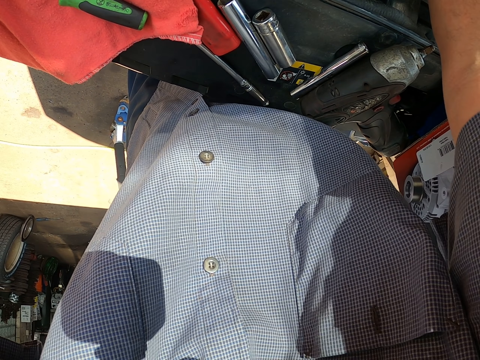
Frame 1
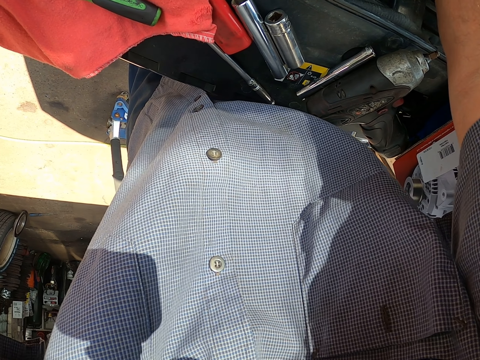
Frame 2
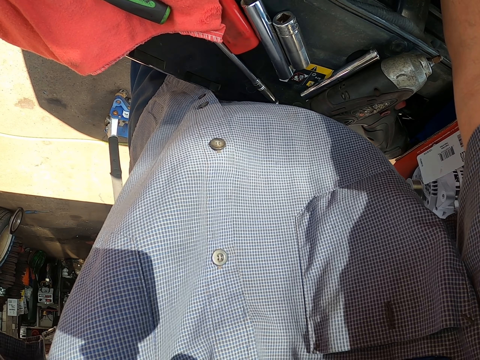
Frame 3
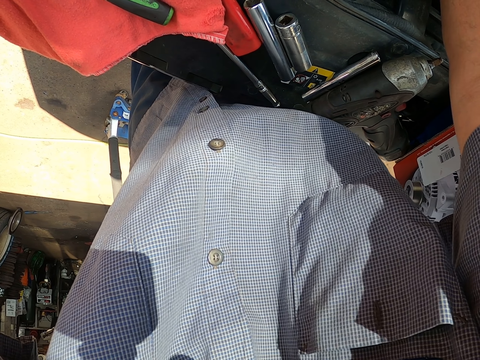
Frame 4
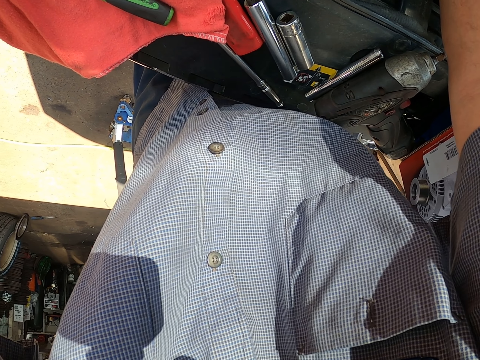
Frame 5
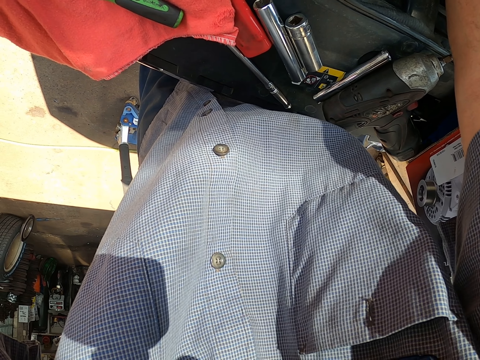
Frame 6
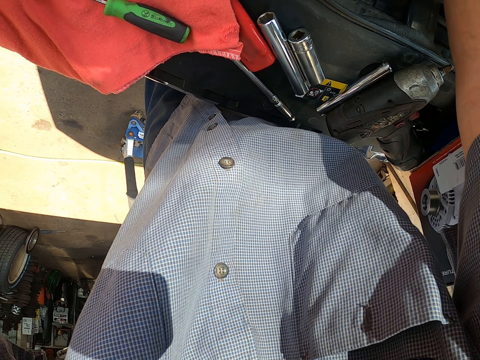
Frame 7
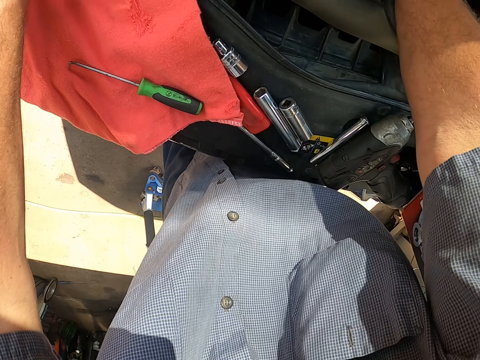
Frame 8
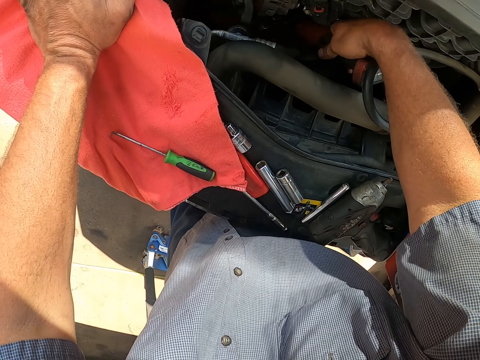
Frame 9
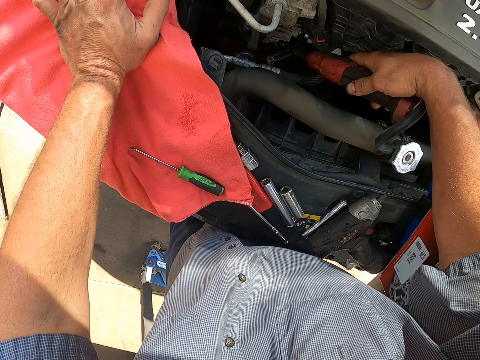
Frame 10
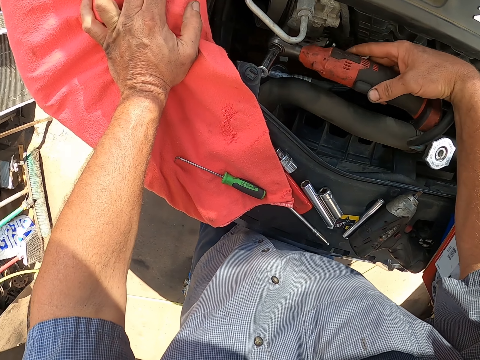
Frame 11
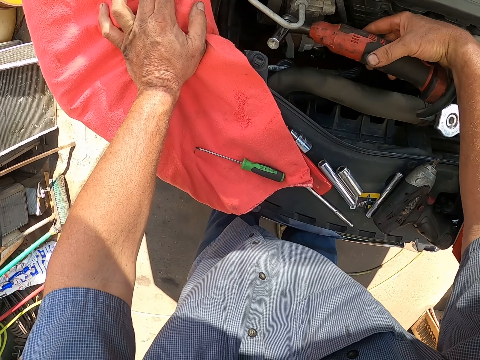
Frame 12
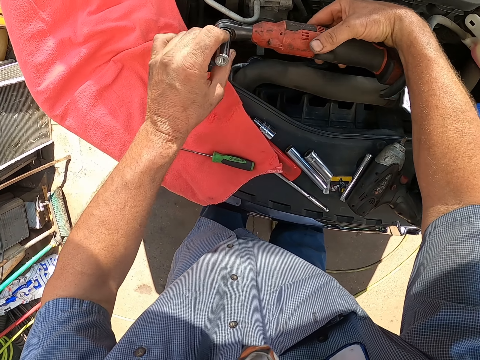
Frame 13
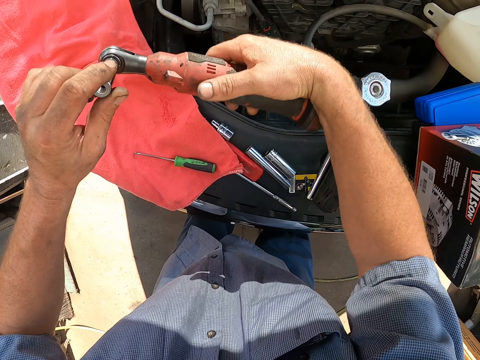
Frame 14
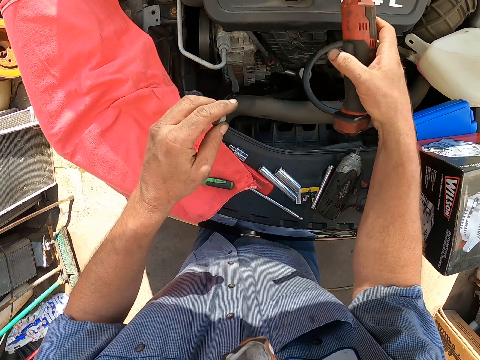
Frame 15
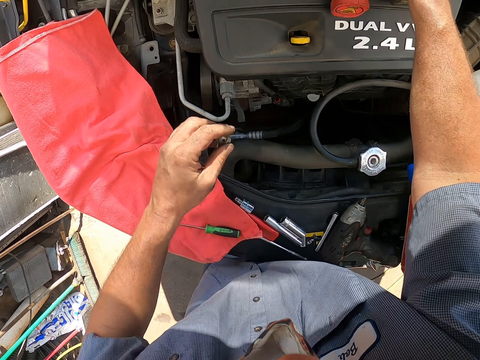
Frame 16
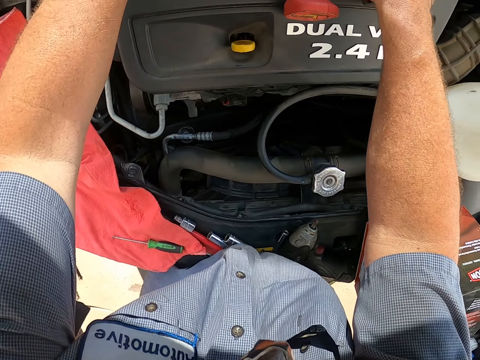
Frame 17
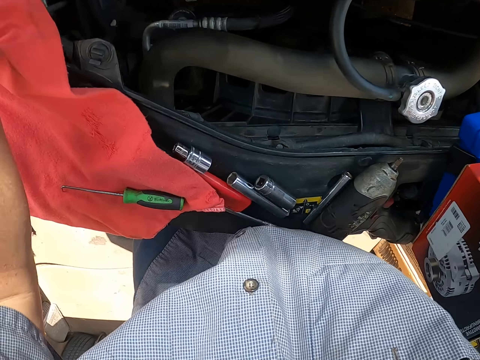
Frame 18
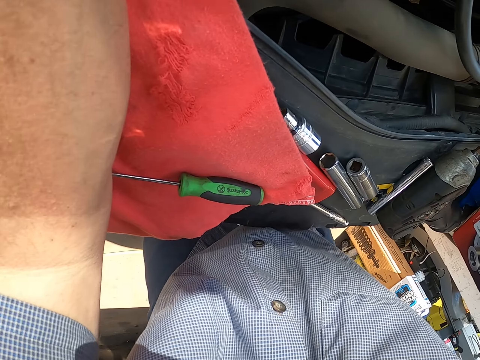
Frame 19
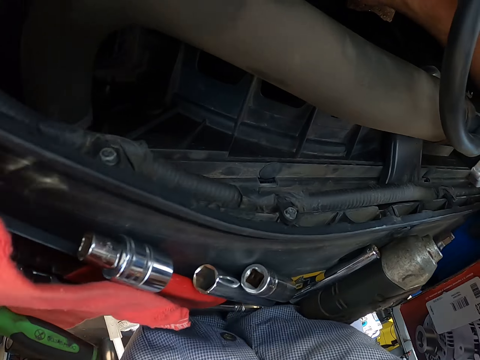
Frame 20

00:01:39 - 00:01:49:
The camera wearer inserts the electric ratchet wrench in the engine. They unscrew some nuts from the bonnet using the ratchet wrench. They remove the electric ratchet wrench from the engine. They put the electric ratchet wrench down.

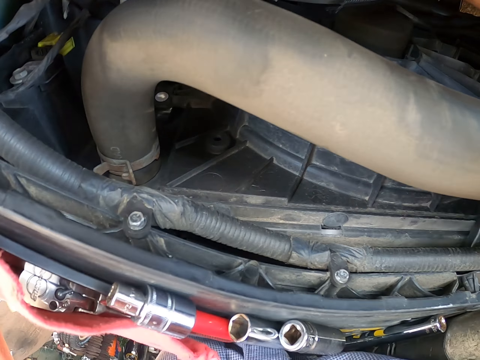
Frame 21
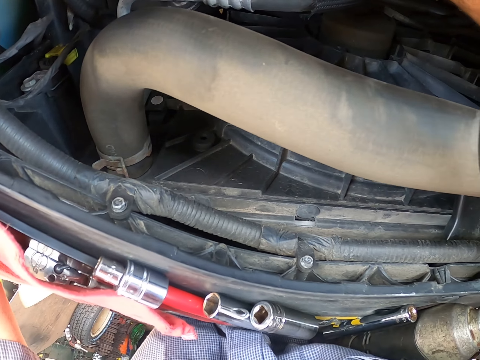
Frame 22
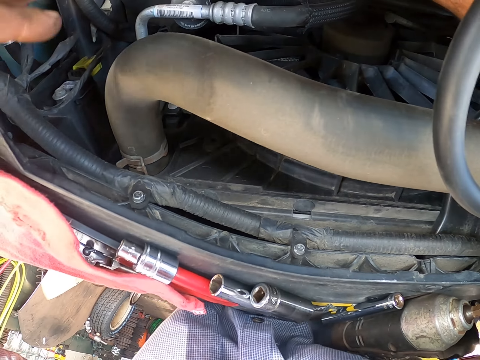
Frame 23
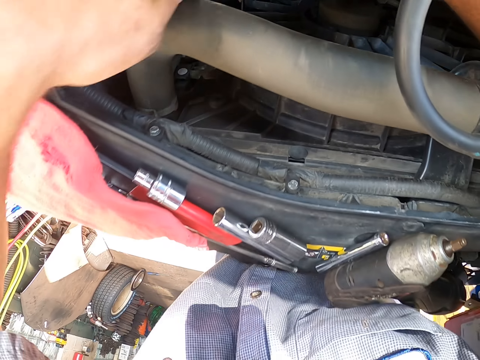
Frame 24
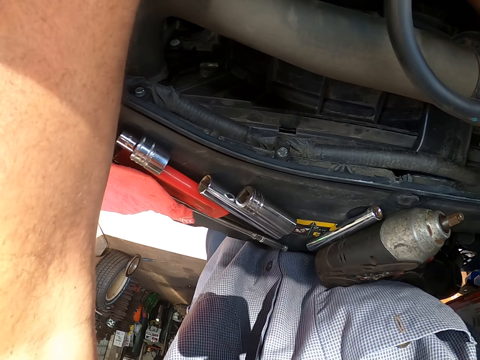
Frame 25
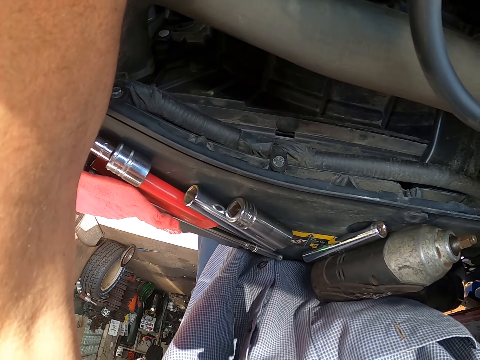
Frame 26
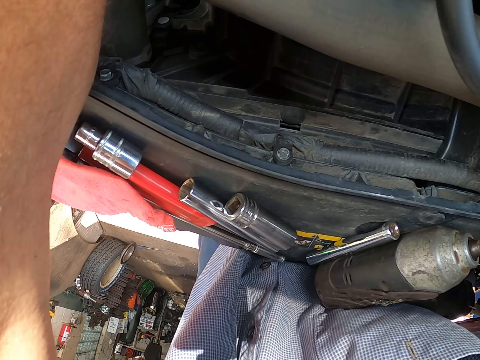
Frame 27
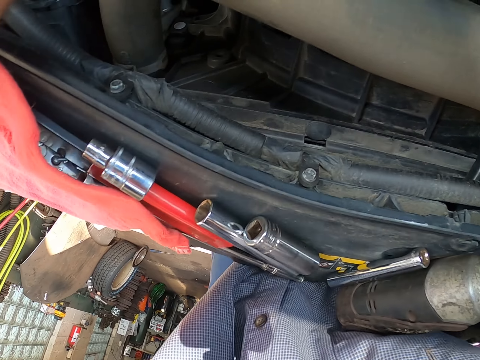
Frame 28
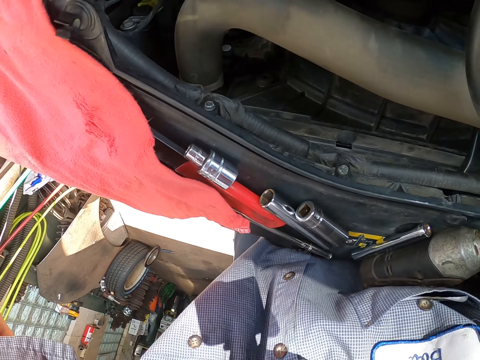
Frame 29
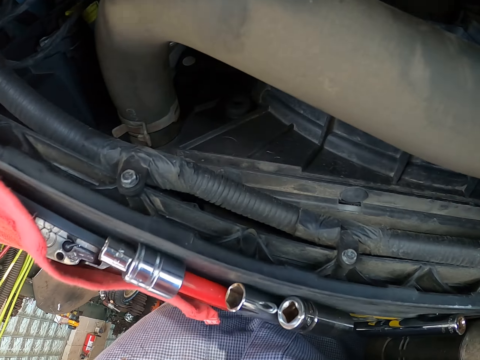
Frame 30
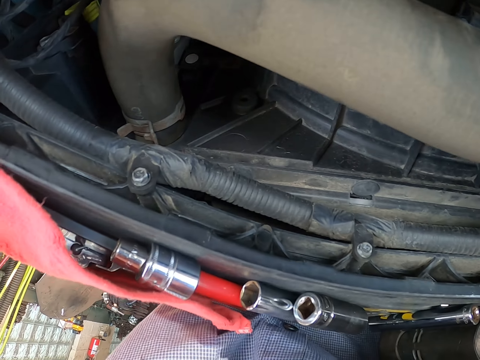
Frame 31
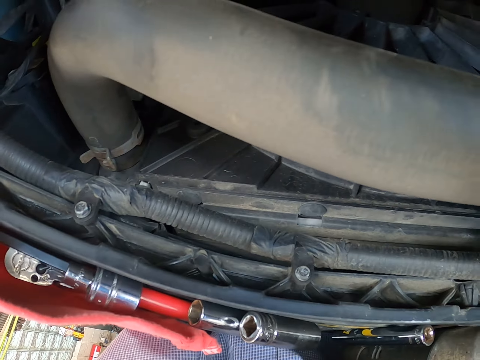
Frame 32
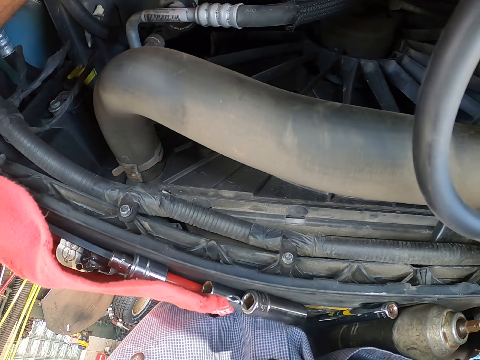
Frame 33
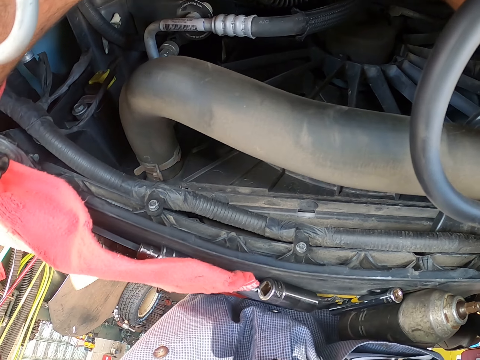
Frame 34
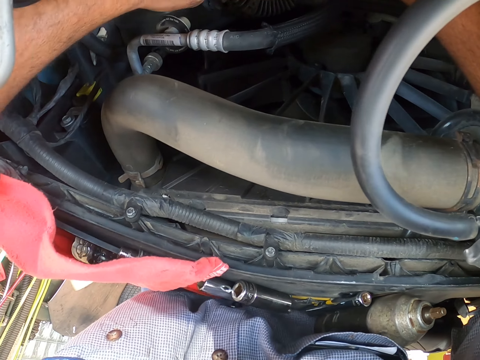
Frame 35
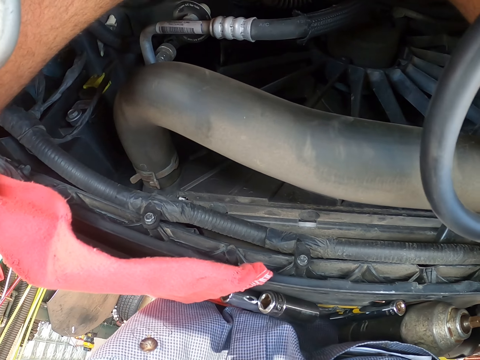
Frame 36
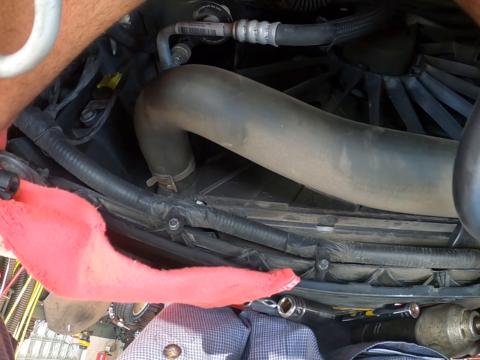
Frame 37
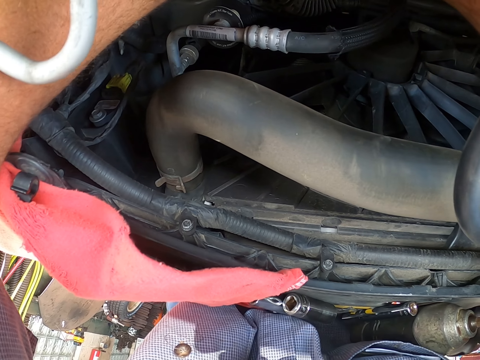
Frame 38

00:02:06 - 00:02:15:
The camera wearer inserts the right hand in the engine. They insert the left hand in the engine. They do something in the bonnet.

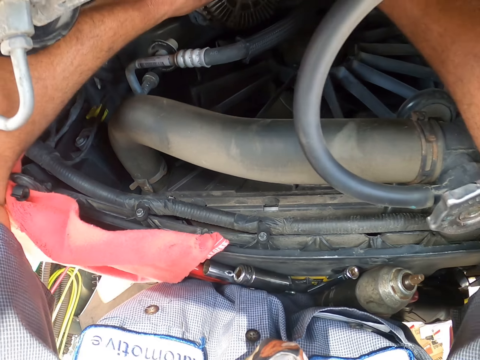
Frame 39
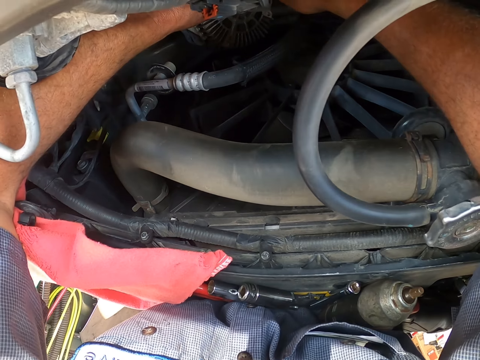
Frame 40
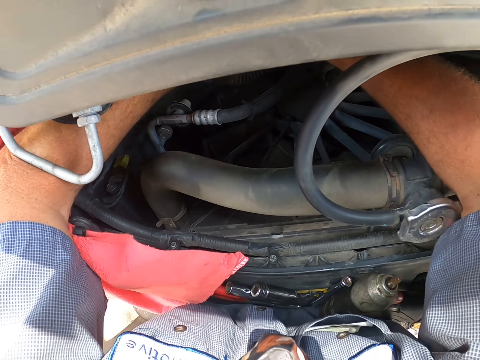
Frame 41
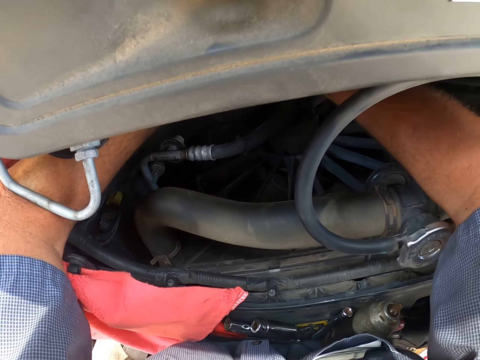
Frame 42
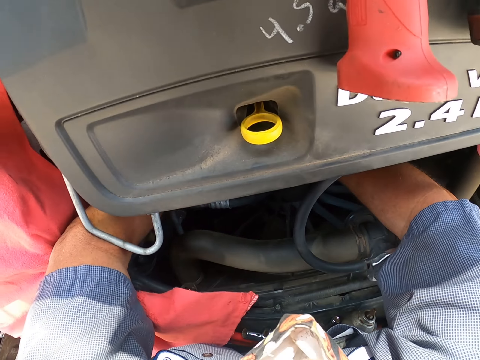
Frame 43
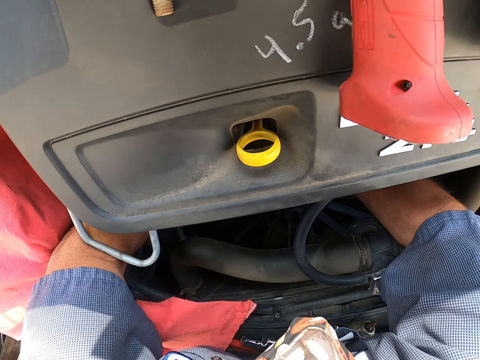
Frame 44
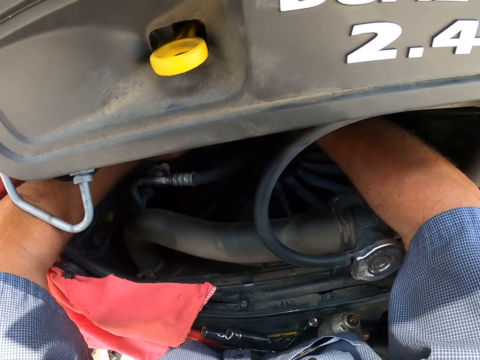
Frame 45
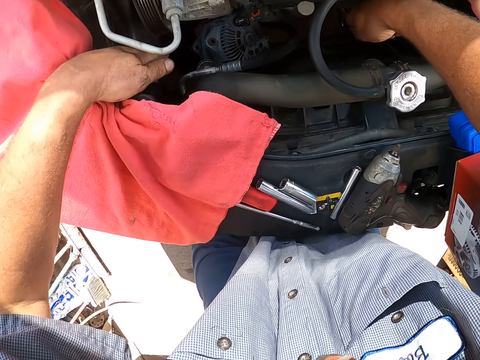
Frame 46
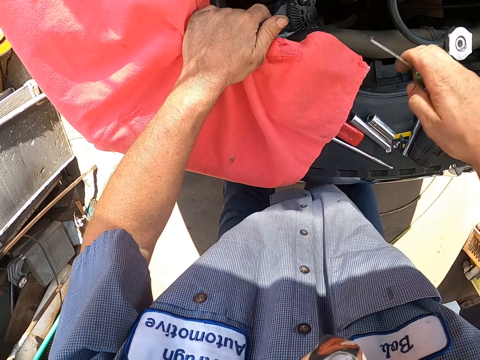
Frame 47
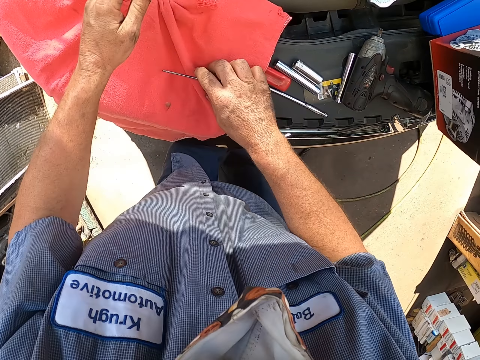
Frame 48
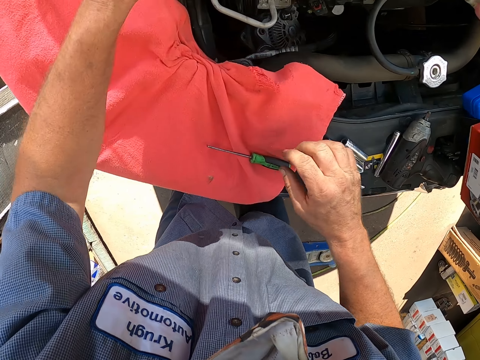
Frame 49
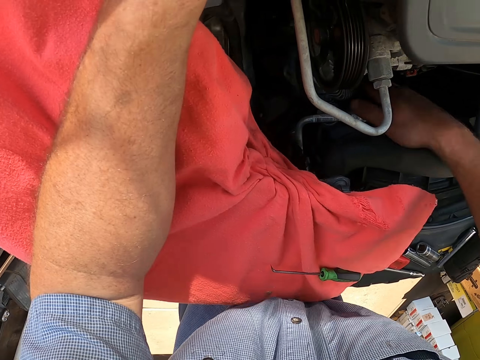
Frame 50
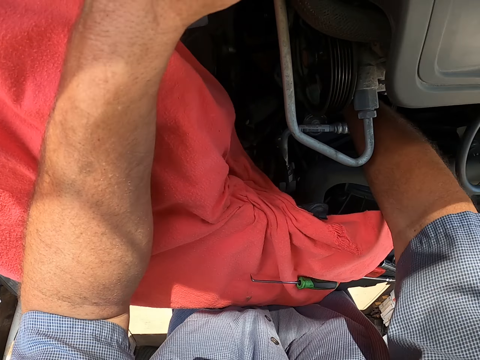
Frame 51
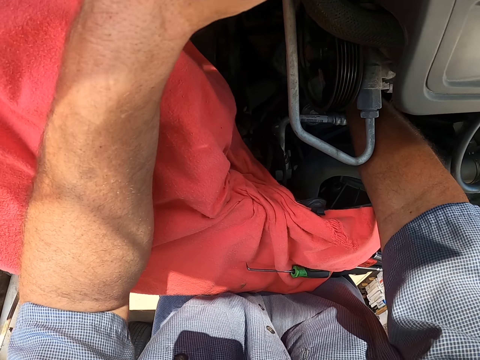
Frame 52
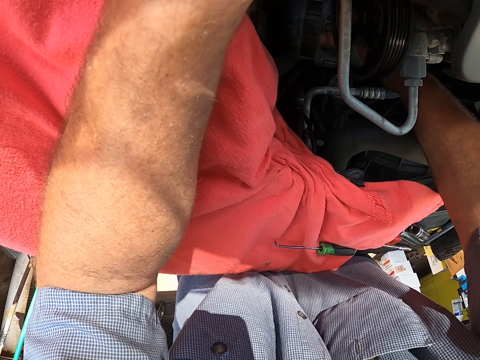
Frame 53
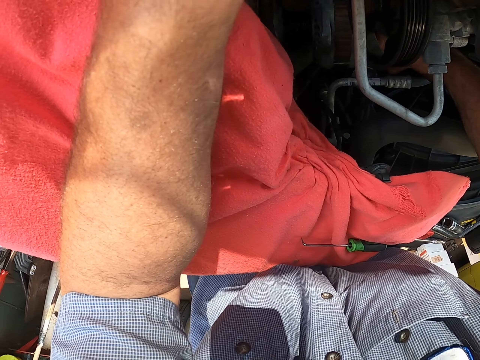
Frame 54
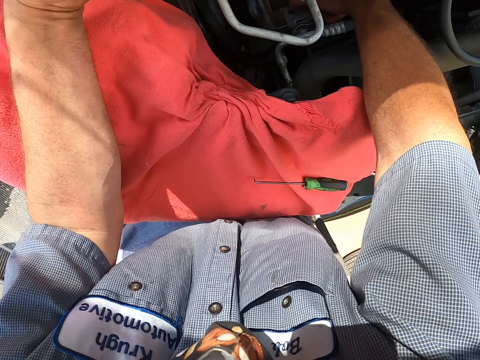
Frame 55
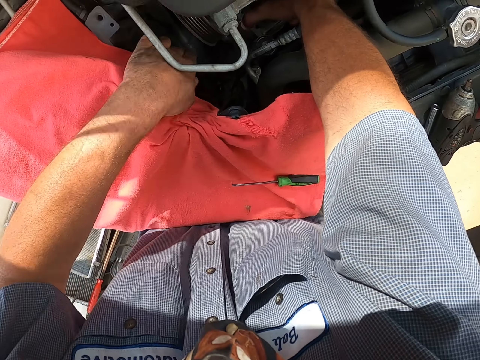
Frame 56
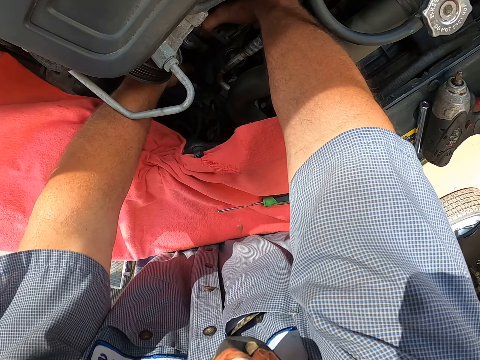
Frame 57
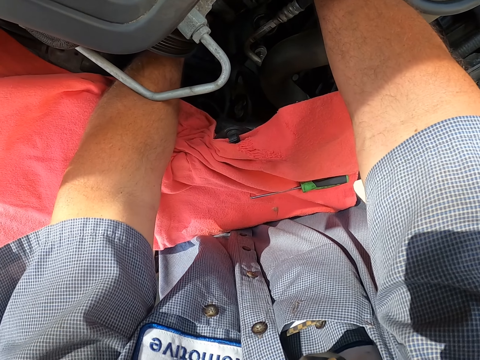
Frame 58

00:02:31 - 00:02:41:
The camera wearer adjusts in the engine. They remove both hands from the engine. They put the screwdriver on the bonnet. They insert their right hand in the engine.
